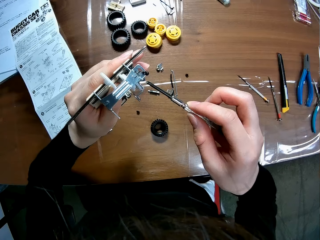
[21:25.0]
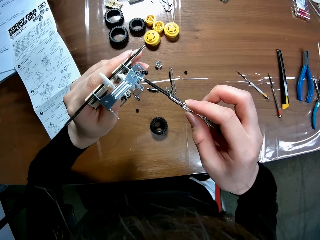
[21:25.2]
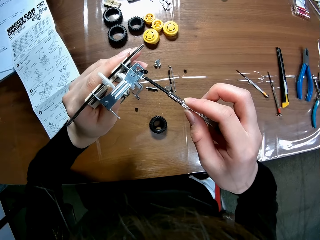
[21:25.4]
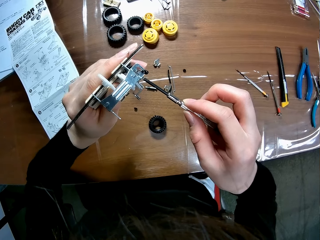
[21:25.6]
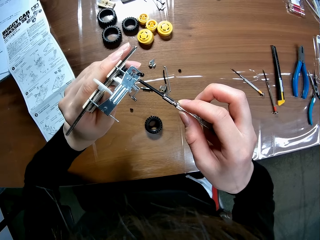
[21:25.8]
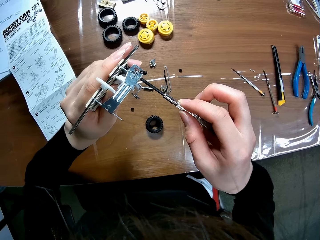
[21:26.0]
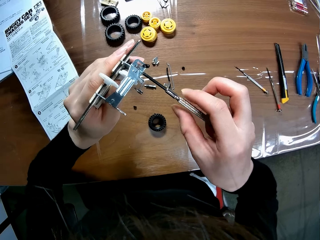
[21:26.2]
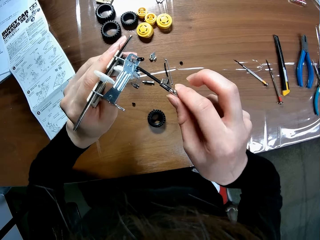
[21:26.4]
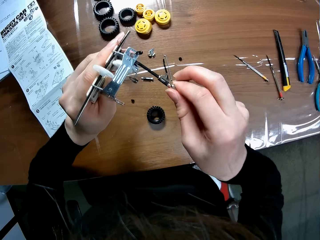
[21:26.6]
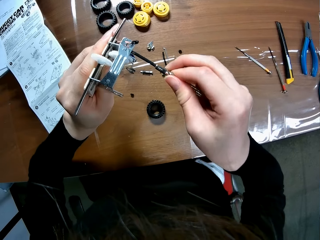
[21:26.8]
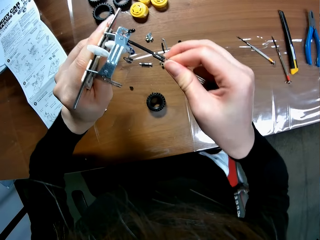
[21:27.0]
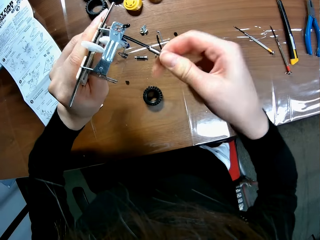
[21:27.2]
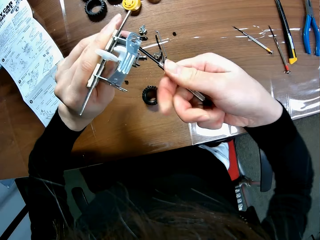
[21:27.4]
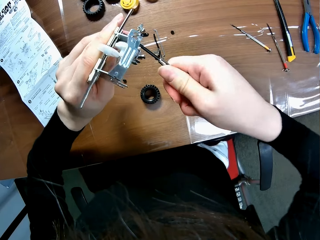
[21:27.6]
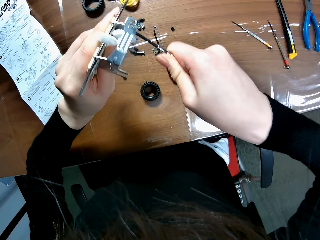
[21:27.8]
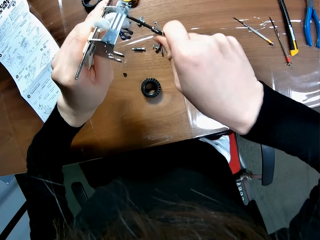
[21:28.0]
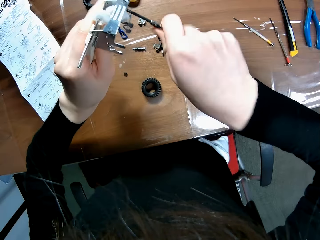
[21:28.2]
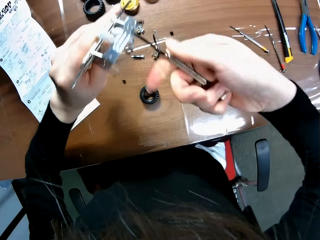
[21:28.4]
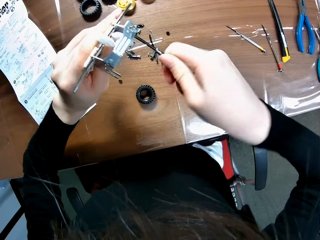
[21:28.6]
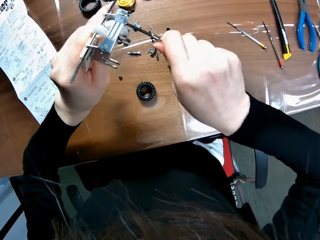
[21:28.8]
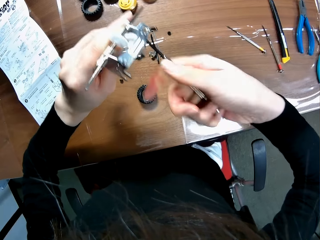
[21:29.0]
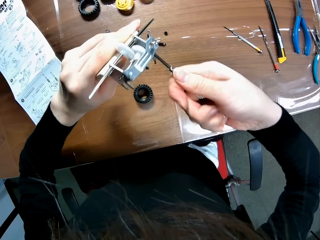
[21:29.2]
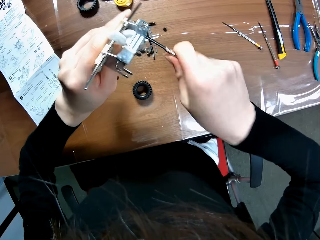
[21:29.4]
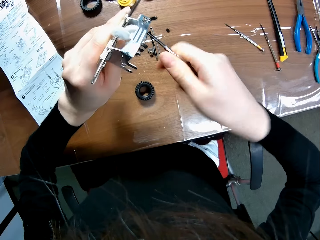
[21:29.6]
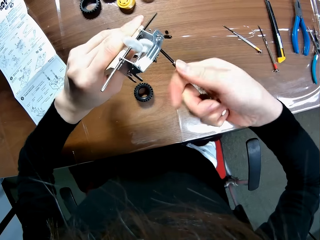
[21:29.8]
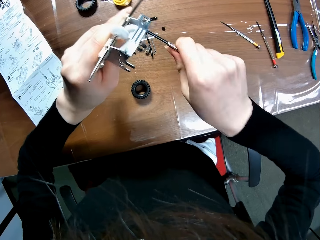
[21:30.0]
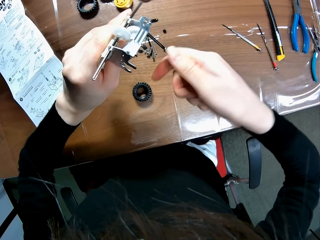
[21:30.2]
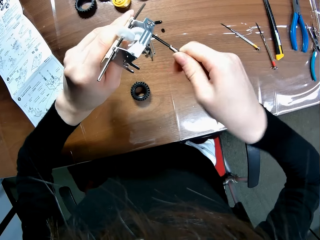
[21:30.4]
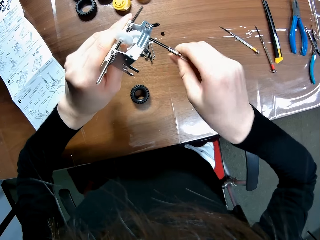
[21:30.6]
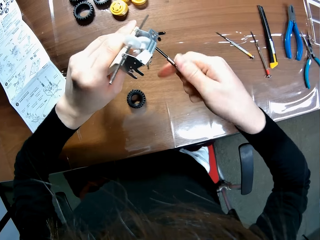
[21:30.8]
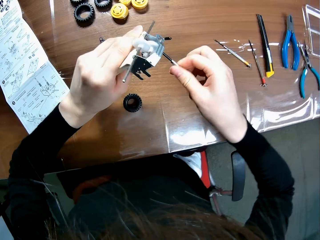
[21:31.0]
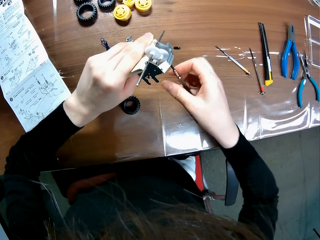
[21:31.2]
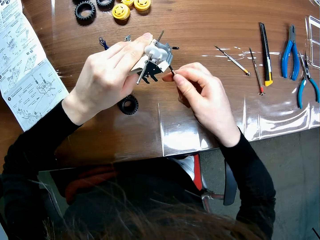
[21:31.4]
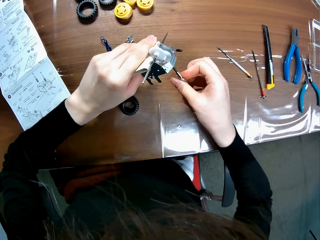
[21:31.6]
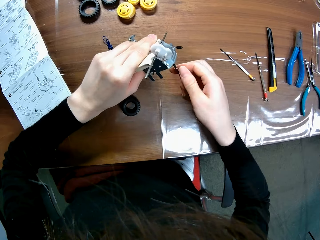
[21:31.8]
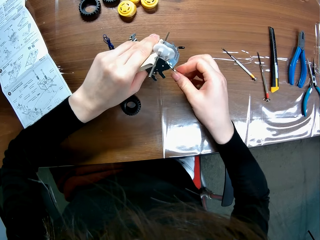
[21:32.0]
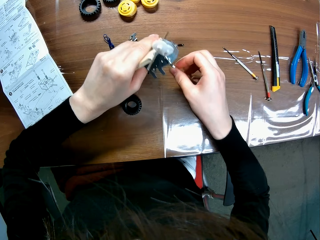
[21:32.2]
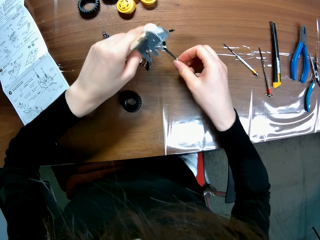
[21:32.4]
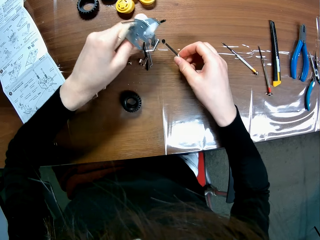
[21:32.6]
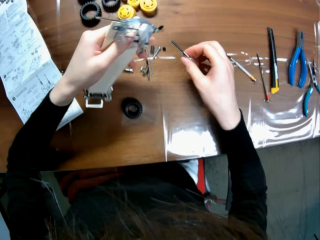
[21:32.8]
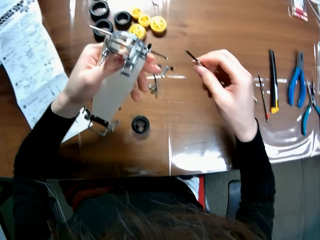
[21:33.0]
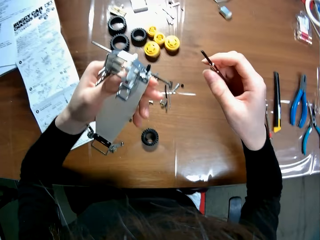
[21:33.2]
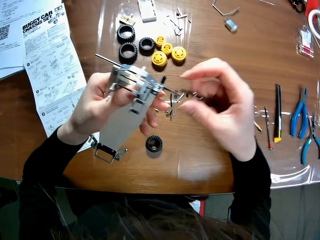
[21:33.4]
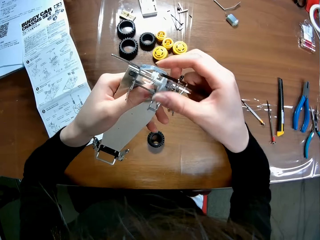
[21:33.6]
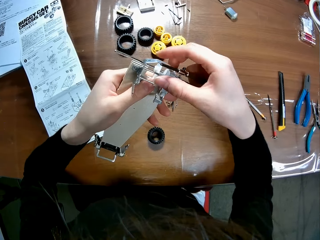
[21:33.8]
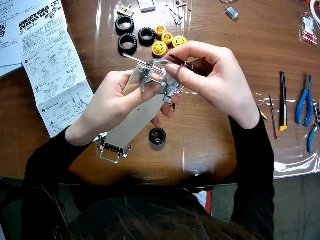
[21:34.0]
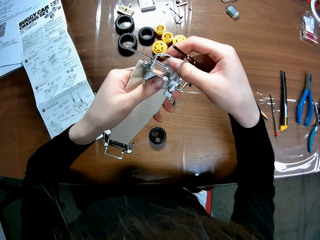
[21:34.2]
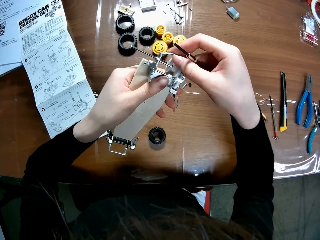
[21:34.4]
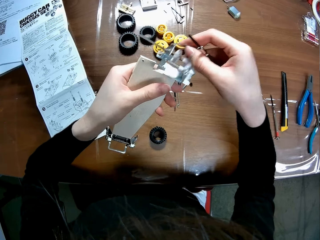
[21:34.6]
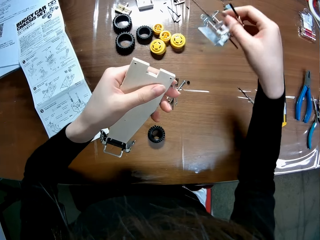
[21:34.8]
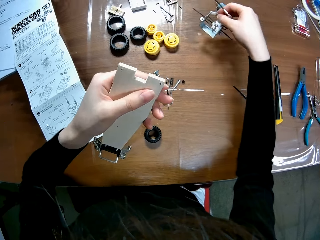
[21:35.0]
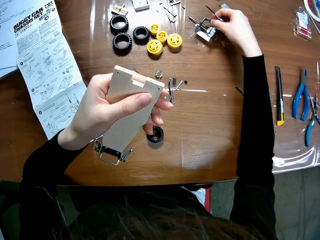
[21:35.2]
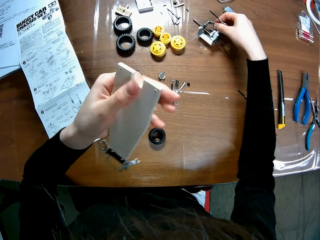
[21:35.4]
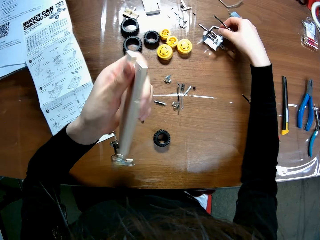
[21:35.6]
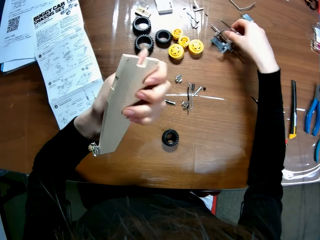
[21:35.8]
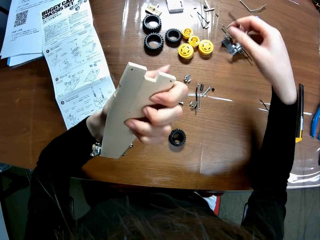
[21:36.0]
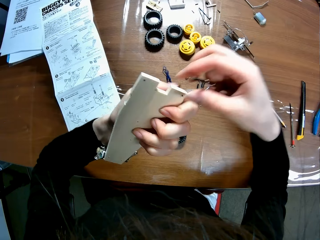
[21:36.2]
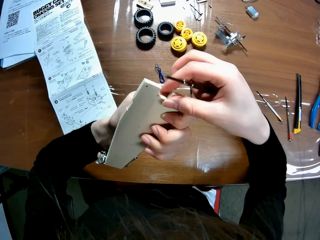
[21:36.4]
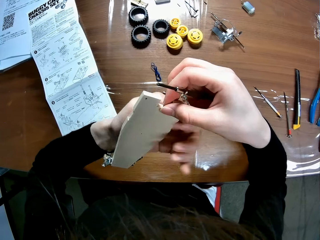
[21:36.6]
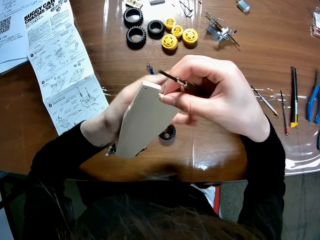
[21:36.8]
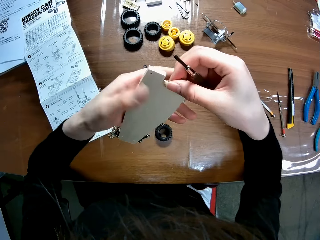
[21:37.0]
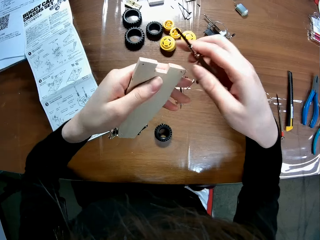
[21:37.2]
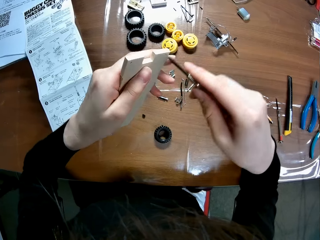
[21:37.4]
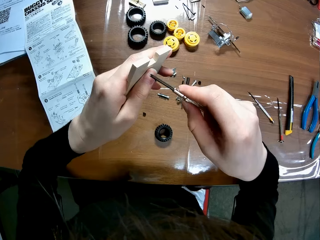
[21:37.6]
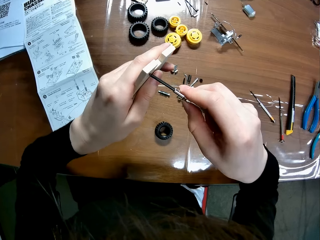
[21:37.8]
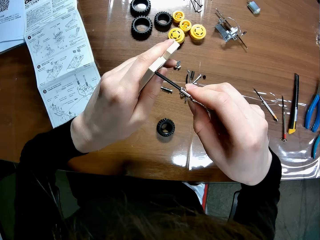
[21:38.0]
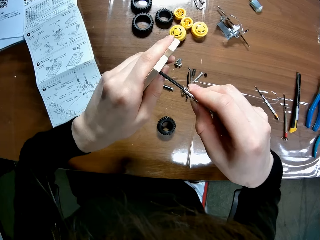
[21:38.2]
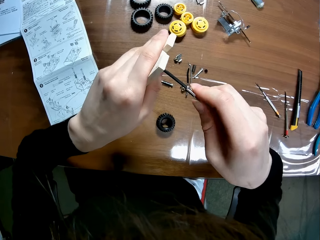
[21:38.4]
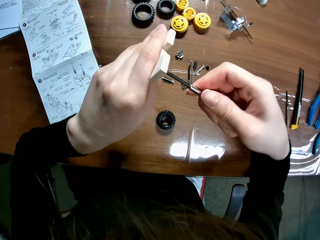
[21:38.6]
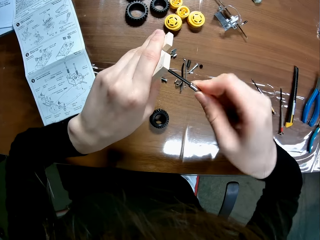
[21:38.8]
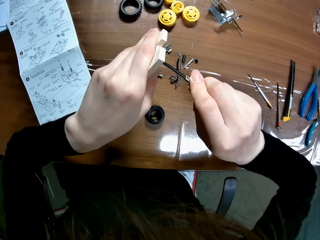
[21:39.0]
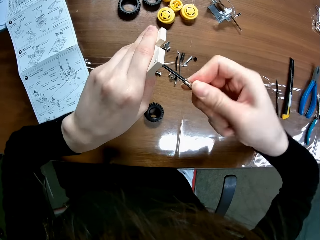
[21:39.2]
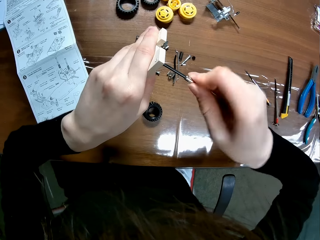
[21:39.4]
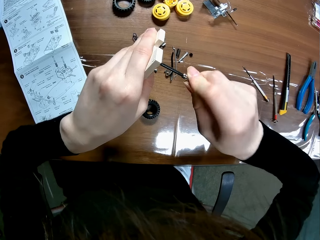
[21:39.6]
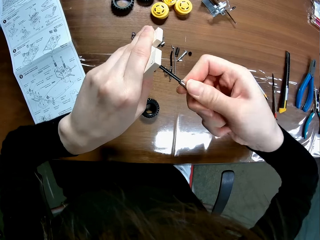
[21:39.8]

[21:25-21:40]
The camera wearer unscrews the piece from the sheet of the wooden mechanical model with the screwdriver. They screw the screws on the wheelset with a screwdriver. They lower their hand towards the table, move their hand towards the remote controlled car chassis plate, and hold the wheelset with their hand. They remove the piece from the sheet of the wooden mechanical model with their right hand. They pull on the wheelset with their hand, move their hand towards the table, and place the wheelset on the table. They drop the piece of the wooden mechanical model on the table with their right hand. They turn the remote controlled car chassis plate, move their hand towards the remote controlled car chassis plate, and hold the remote controlled car chassis plate with both their hands. They insert the screwdriver into the screw hole of the sheet of the wooden mechanical model with their right hand.

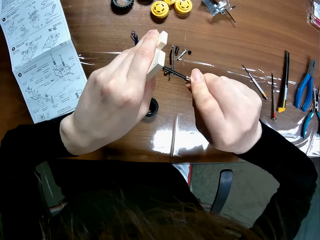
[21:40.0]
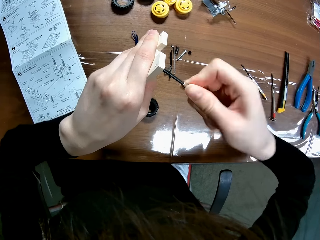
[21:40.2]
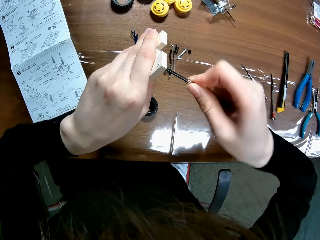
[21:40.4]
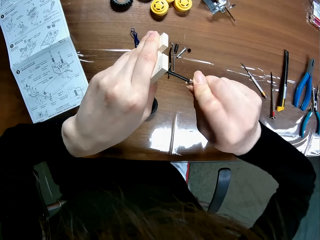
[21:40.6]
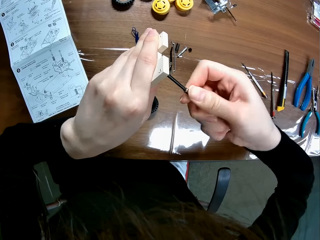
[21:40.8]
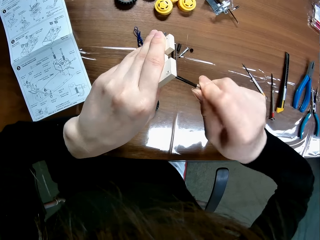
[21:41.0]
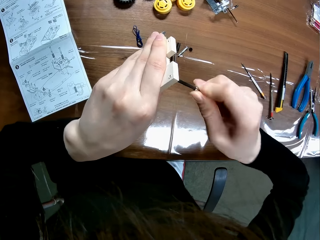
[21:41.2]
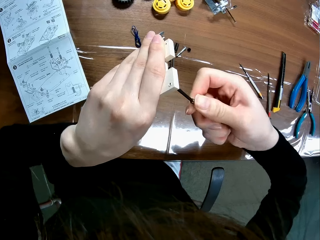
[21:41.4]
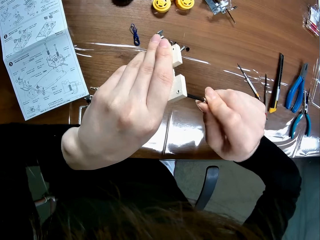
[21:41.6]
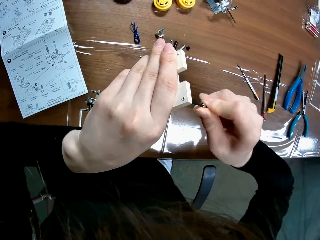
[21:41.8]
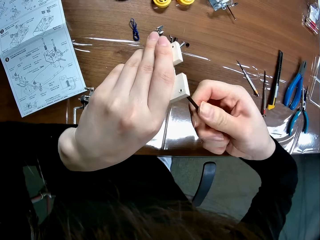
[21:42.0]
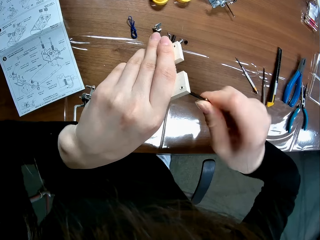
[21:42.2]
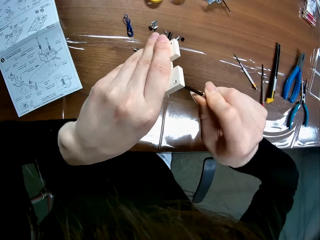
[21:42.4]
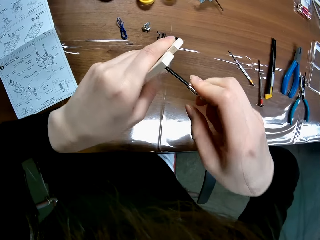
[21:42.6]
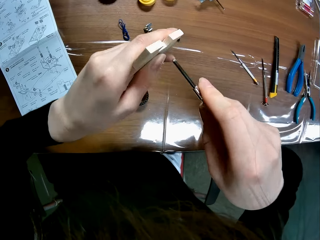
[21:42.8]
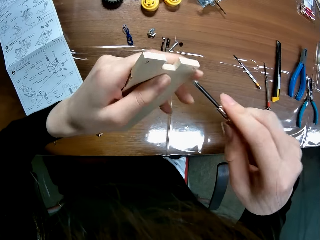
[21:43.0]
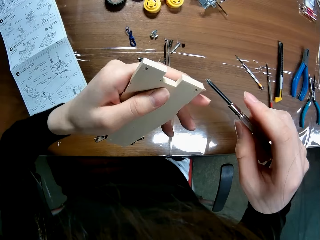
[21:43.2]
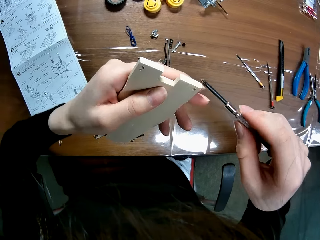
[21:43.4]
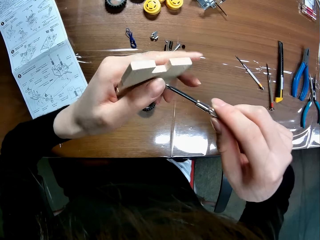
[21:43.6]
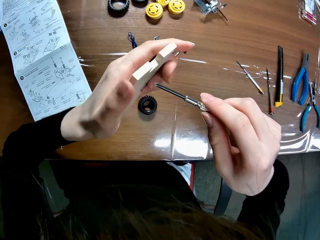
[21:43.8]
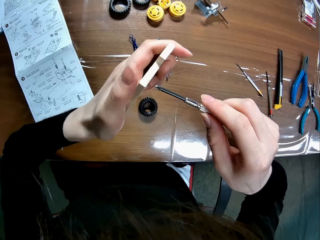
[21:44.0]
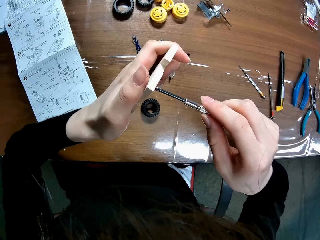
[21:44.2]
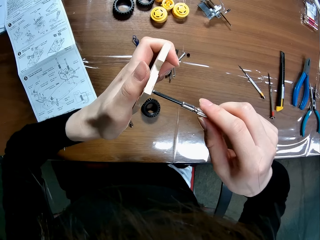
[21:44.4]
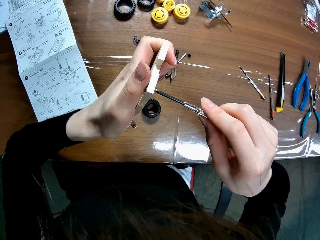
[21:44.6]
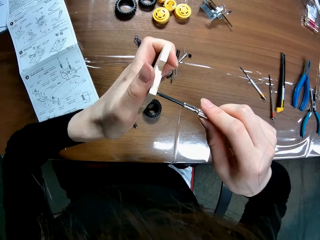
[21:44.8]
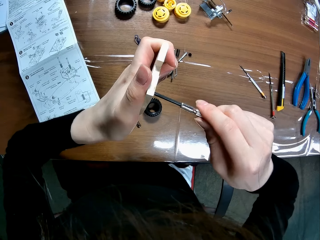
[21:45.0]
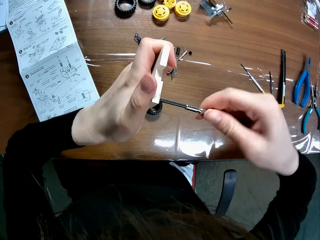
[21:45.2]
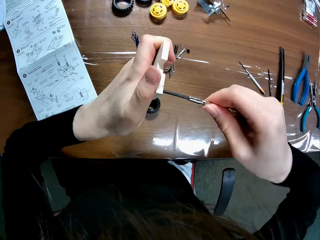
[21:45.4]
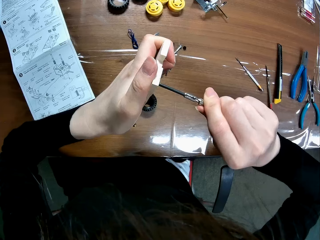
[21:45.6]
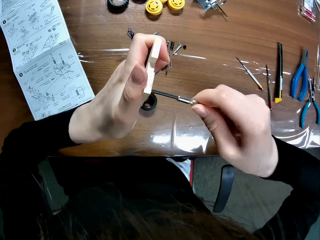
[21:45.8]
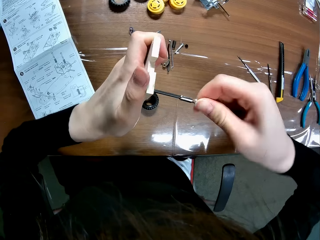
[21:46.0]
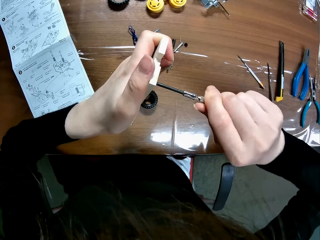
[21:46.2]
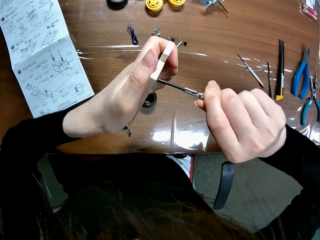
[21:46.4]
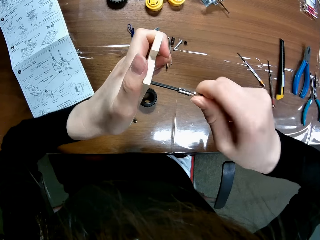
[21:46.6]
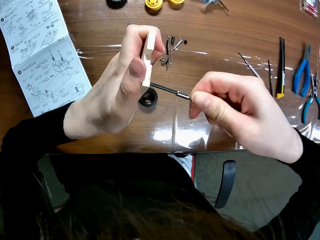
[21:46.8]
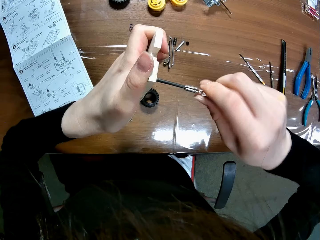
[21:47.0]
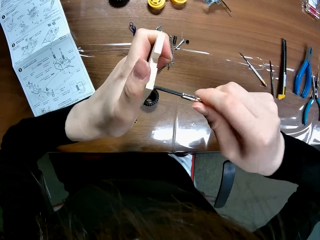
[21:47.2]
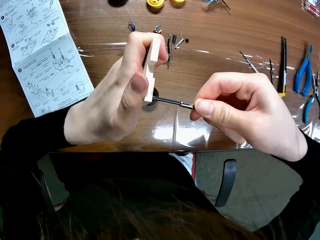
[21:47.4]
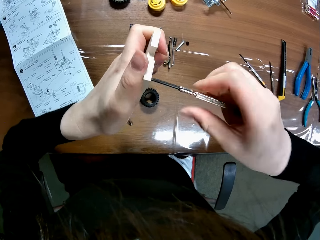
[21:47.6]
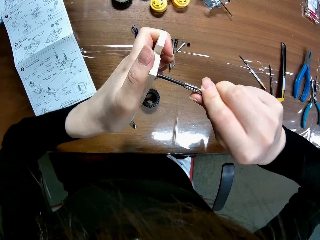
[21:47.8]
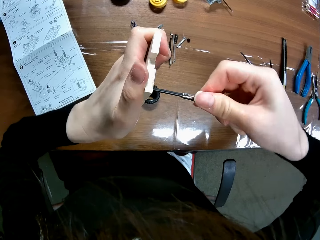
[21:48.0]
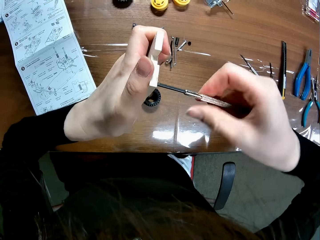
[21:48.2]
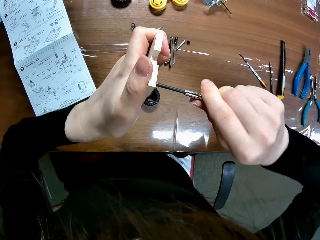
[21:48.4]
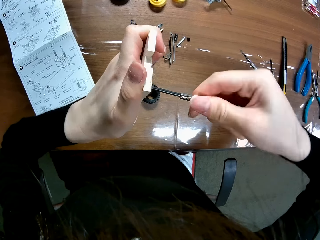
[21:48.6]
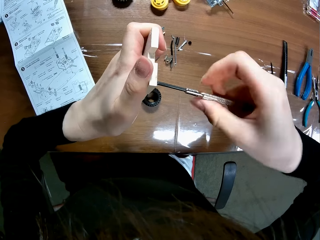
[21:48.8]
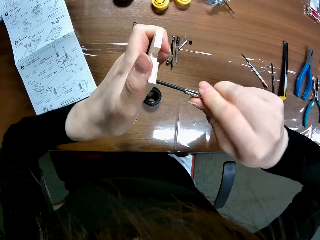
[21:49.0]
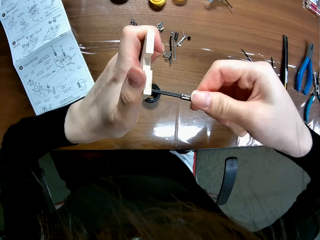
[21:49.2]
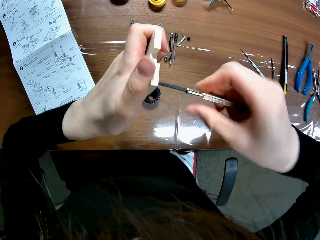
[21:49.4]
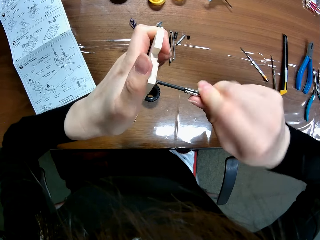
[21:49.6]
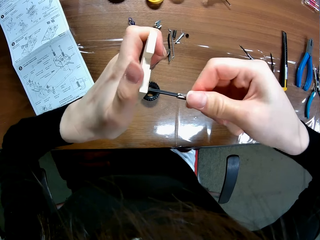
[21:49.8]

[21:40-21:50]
The camera wearer removes the screwdriver from the screw hole of the sheet of the wooden mechanical model with his right hand. He inserts the screwdriver into the screw hole of the sheet of the wooden mechanical model with his right hand.
